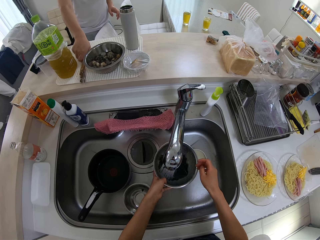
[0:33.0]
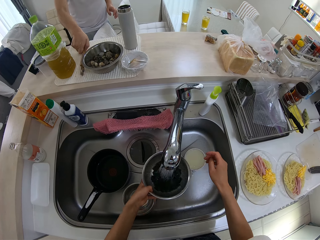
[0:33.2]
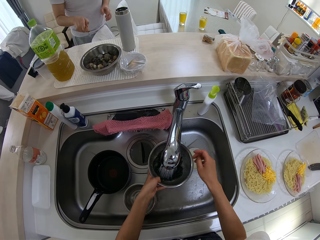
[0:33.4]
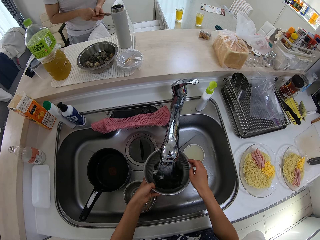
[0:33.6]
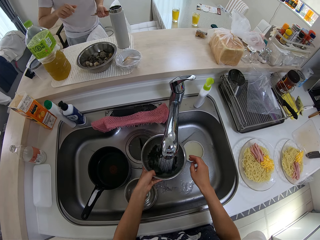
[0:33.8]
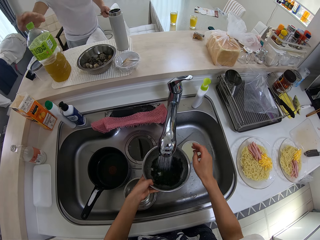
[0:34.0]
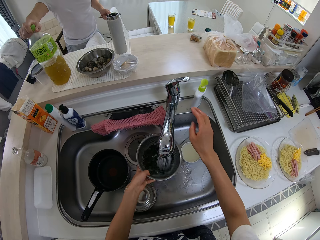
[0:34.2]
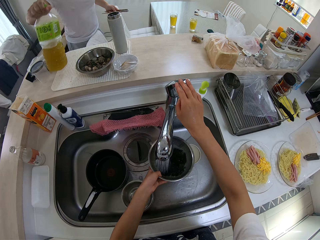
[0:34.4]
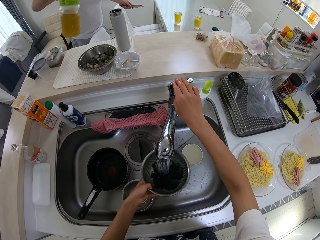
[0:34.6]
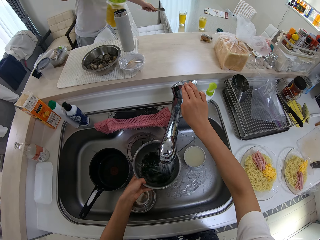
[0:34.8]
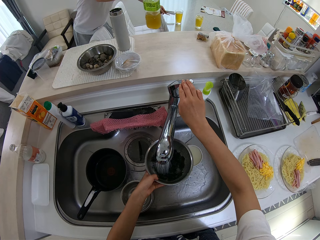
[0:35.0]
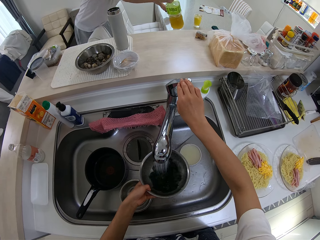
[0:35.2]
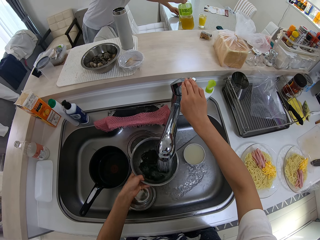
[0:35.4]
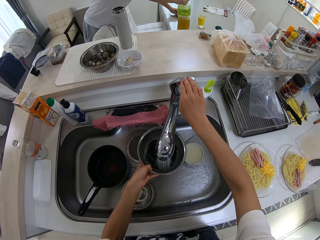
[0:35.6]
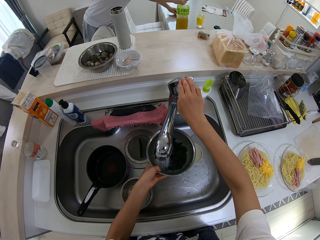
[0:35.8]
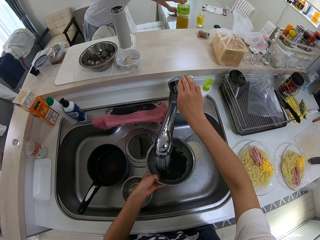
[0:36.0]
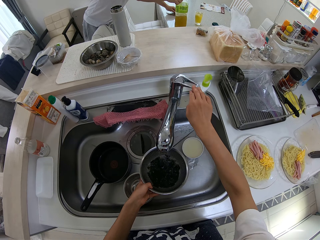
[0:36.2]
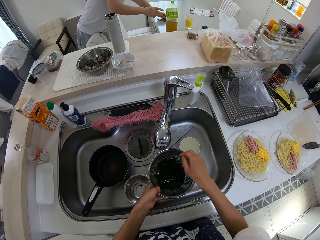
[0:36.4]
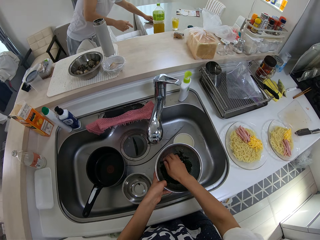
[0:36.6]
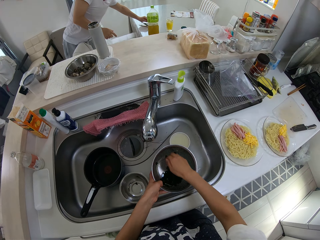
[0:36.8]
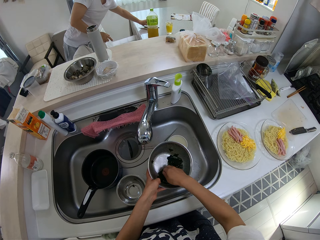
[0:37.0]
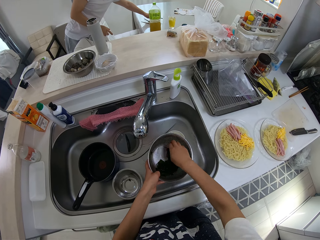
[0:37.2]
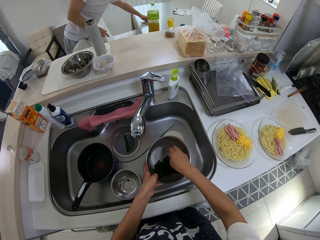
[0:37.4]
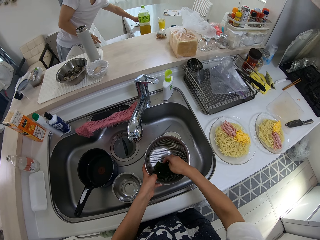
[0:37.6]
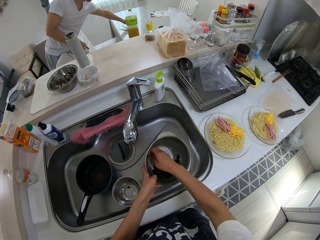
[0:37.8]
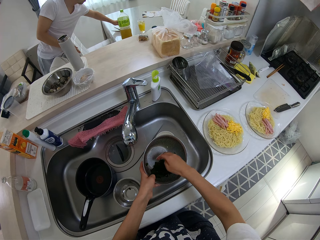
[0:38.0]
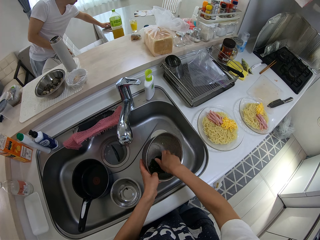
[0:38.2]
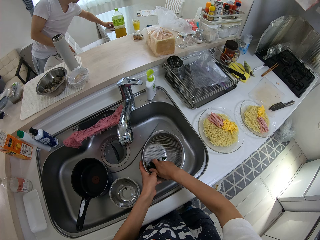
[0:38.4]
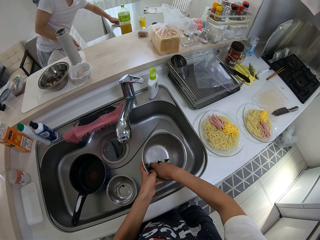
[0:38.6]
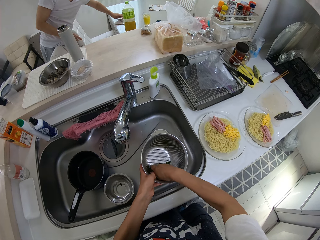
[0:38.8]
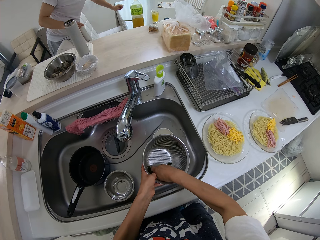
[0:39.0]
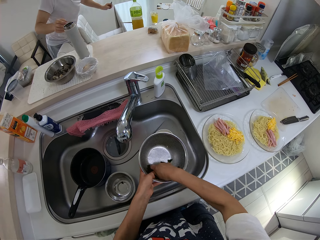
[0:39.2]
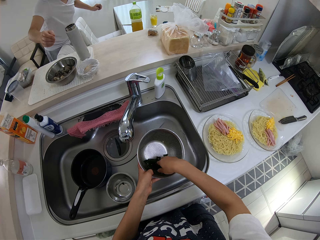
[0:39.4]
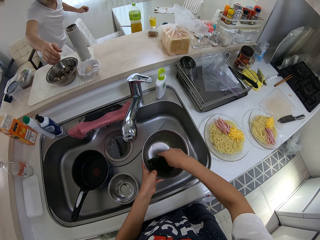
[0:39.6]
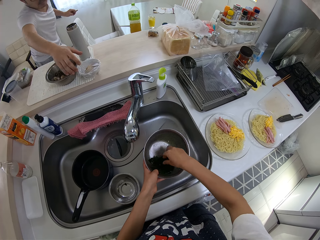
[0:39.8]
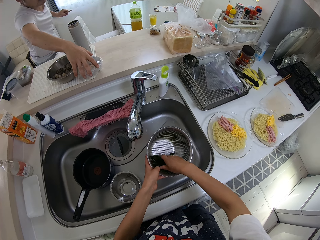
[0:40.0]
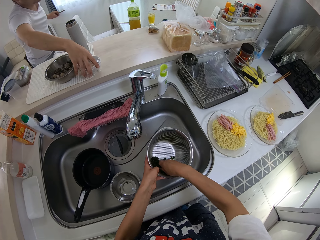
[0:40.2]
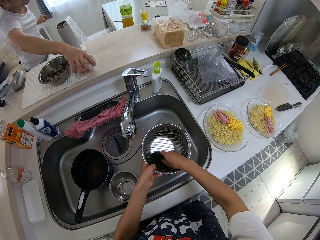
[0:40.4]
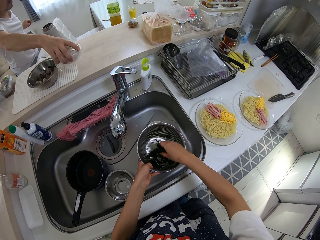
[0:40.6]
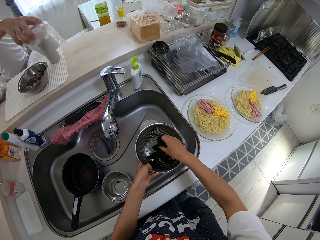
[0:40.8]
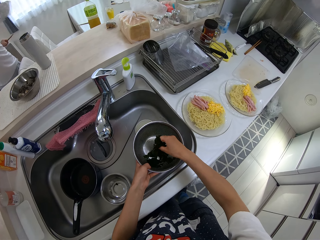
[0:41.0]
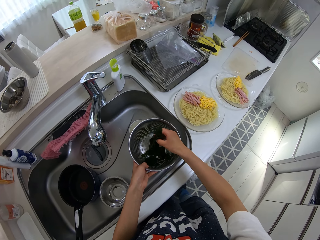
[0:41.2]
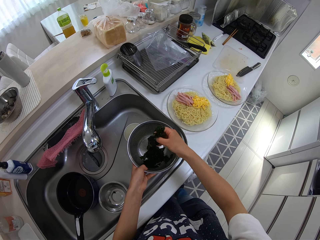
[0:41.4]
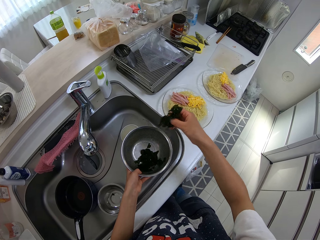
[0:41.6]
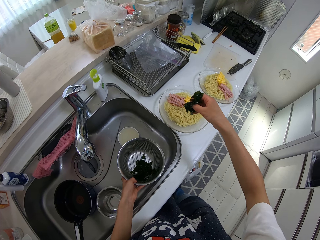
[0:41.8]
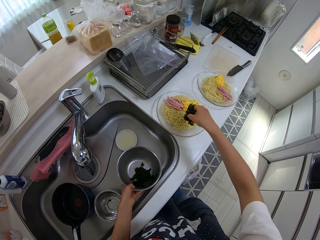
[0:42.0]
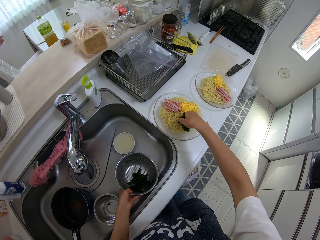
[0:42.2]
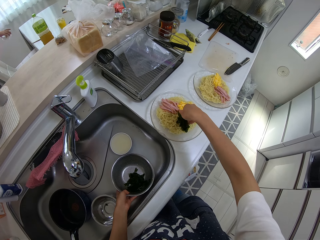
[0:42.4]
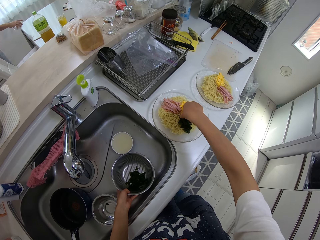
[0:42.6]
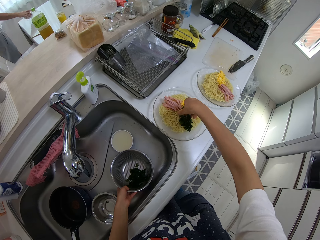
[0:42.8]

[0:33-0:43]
The camera wearer opens the tap. A person picks chopsticks from the table. The camera wearer sieves the food. The person picks a bottle. The camera wearer closes the tap. They inspect the food on the strainer bowl. They mix the vegetable in the sieve. The person picks a bowl. The camera wearer picks the food on the strainer bowl into the bowl. They serve the food on the plate.

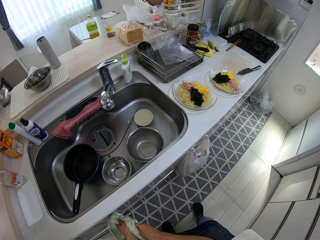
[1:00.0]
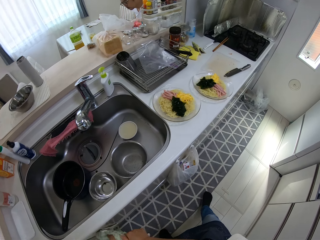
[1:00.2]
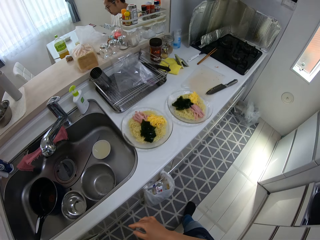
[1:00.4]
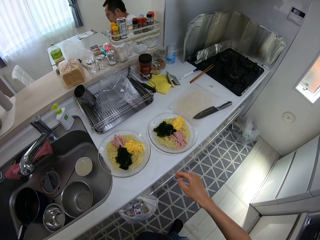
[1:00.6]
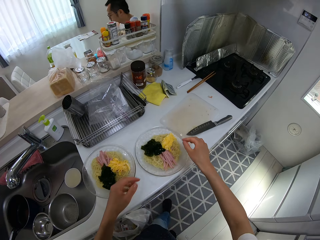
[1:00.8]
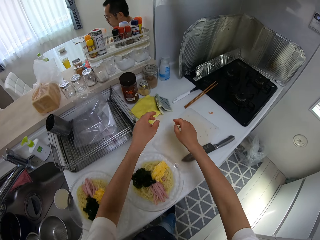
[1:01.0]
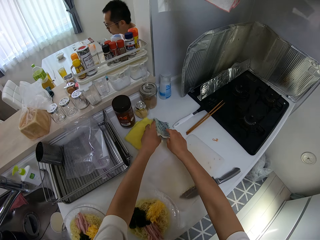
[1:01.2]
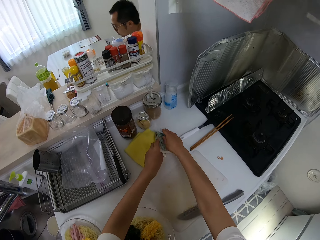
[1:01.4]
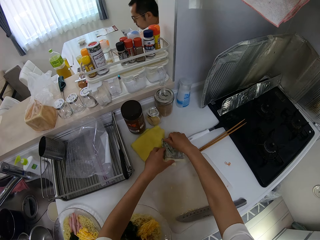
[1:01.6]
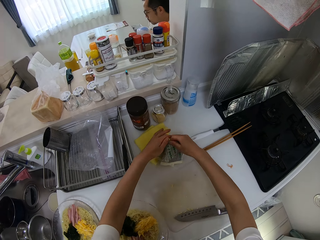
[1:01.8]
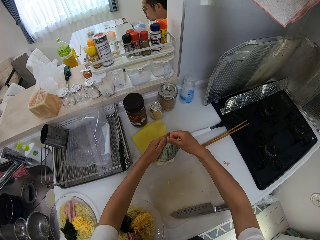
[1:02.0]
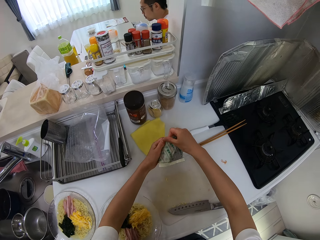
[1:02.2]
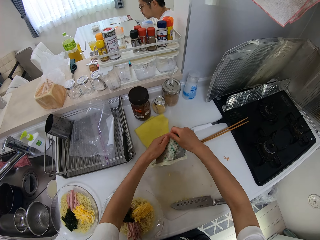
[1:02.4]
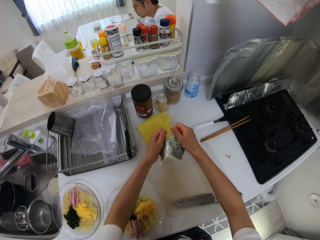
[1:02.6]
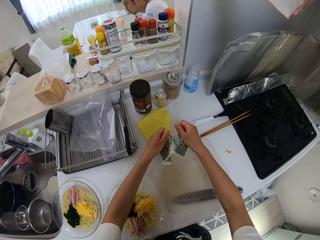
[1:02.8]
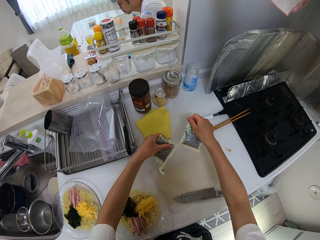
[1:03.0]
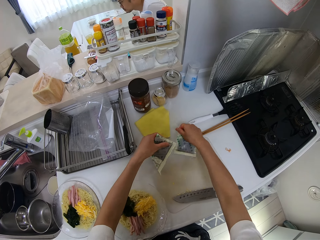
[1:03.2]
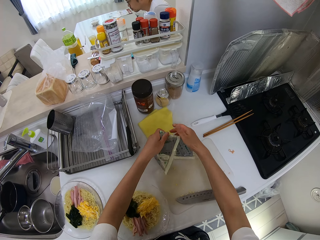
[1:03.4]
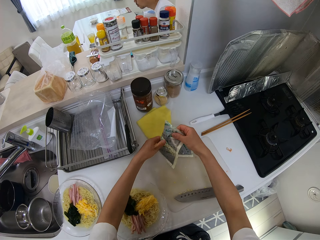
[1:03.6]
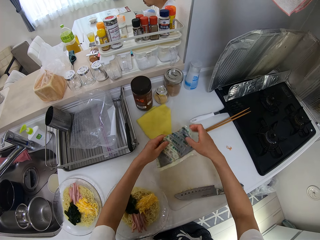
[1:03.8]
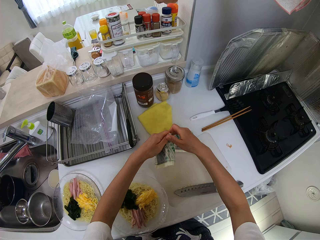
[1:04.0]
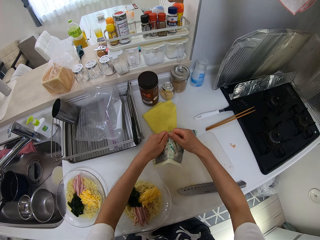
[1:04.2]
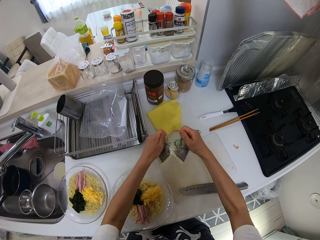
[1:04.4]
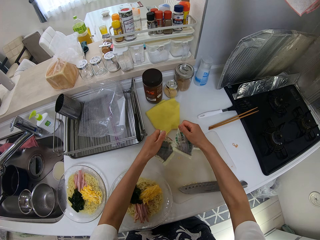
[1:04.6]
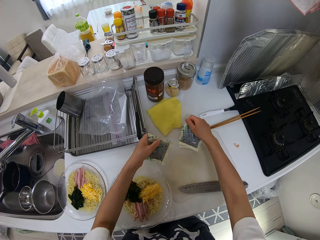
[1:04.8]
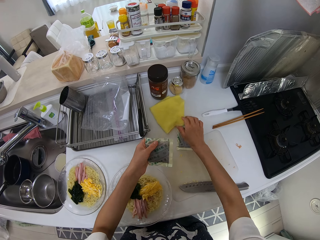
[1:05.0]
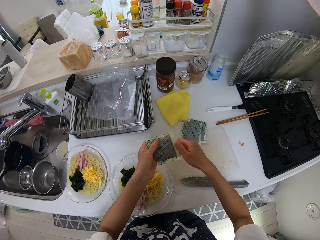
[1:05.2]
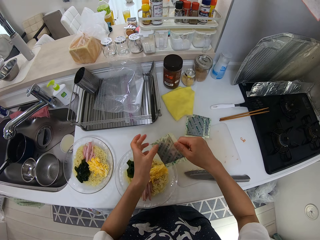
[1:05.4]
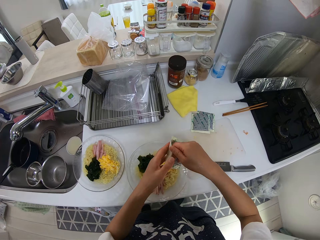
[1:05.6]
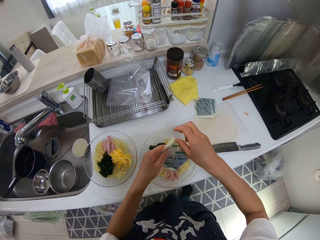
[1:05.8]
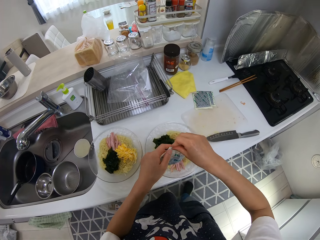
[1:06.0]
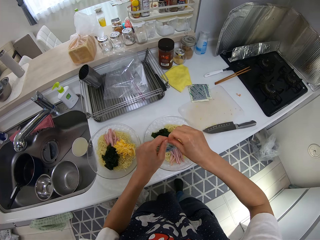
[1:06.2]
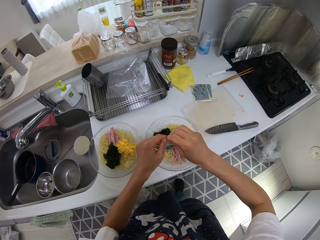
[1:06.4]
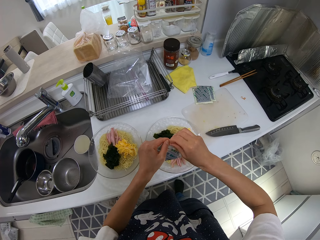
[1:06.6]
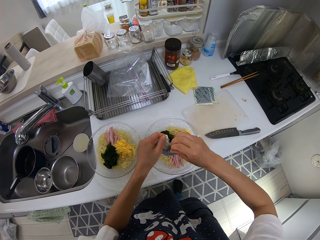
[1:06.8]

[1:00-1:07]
The camera wearer wipes her hand on a towel. She picks a bag or sachet on the countertop. She separates the sachets. She tears the bag. She places the bag on the countertop. She tears the bag. She places the bag on the countertop. She stares at the bag.

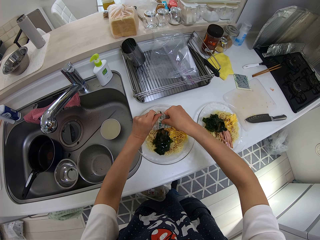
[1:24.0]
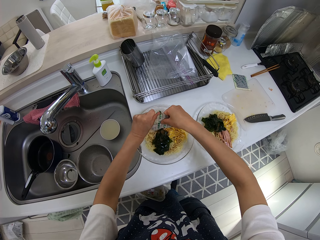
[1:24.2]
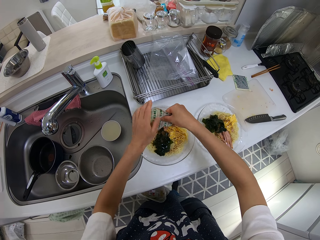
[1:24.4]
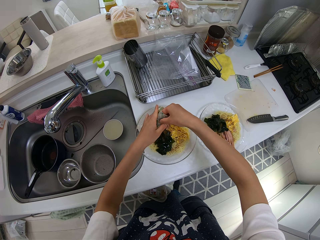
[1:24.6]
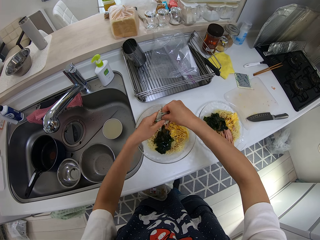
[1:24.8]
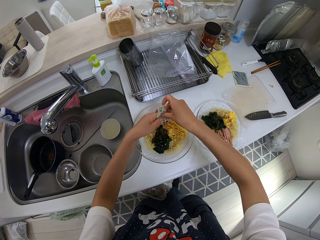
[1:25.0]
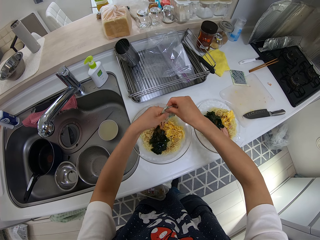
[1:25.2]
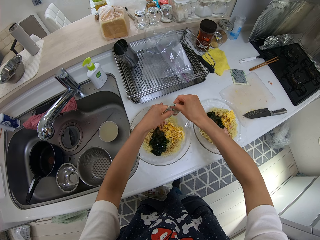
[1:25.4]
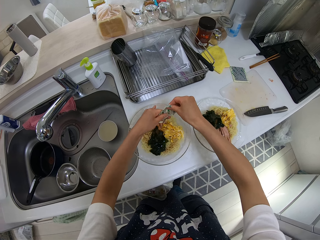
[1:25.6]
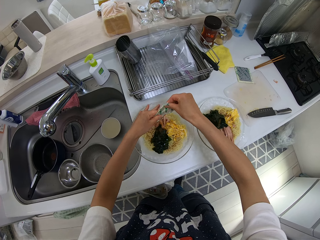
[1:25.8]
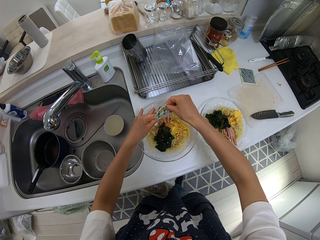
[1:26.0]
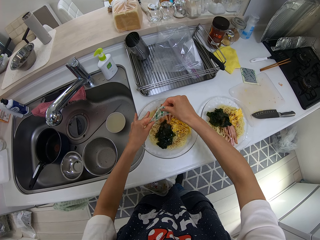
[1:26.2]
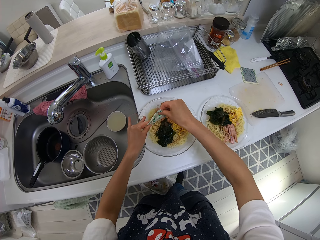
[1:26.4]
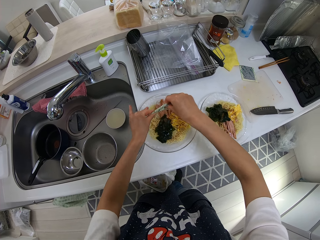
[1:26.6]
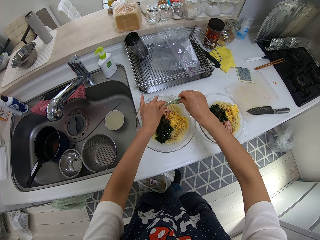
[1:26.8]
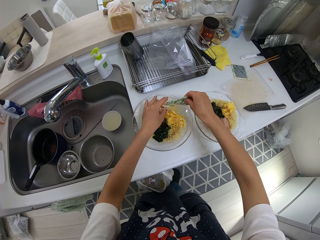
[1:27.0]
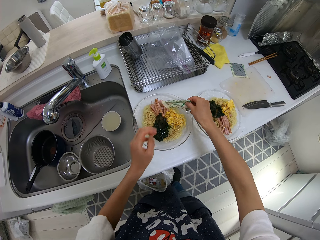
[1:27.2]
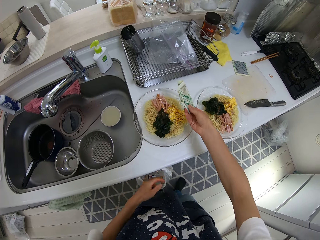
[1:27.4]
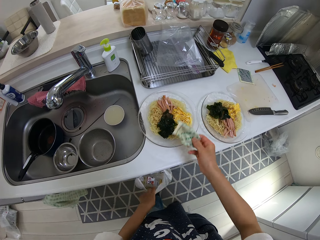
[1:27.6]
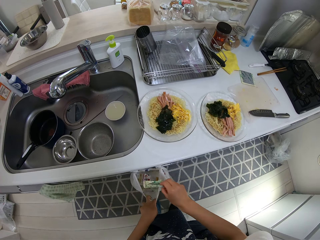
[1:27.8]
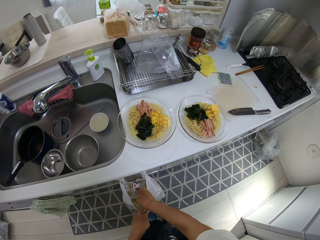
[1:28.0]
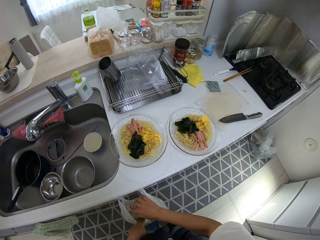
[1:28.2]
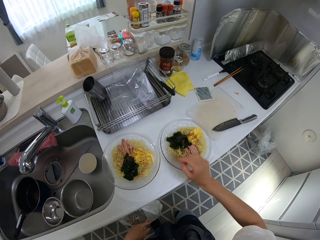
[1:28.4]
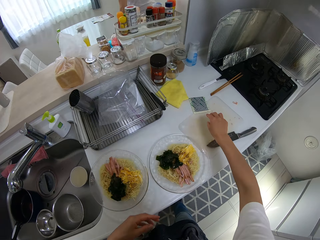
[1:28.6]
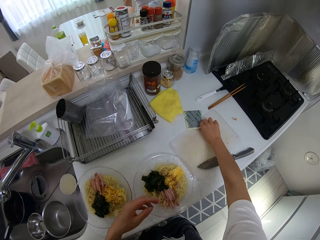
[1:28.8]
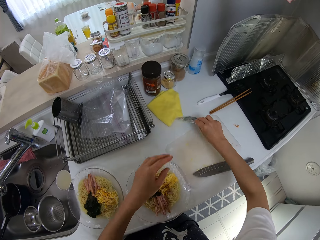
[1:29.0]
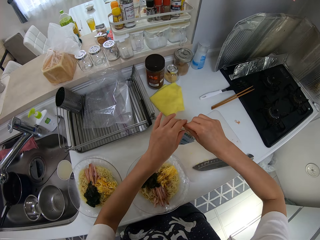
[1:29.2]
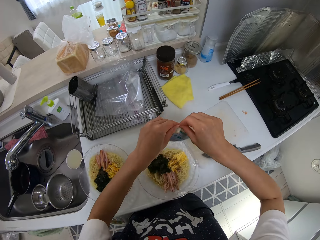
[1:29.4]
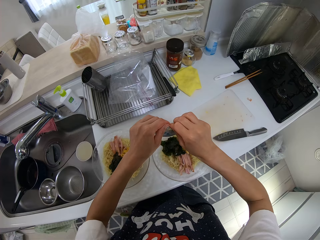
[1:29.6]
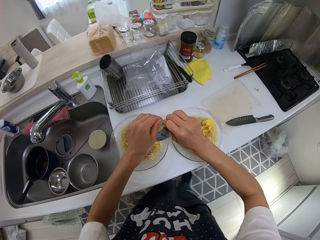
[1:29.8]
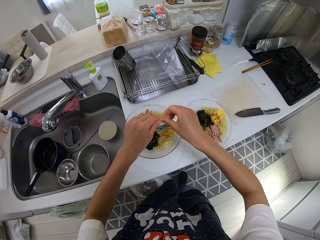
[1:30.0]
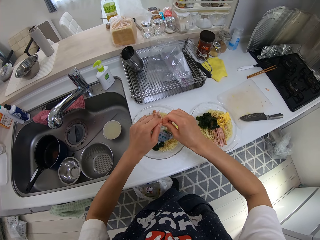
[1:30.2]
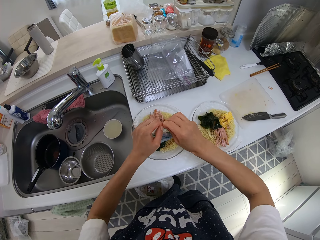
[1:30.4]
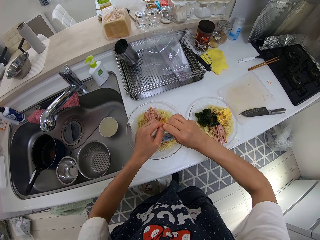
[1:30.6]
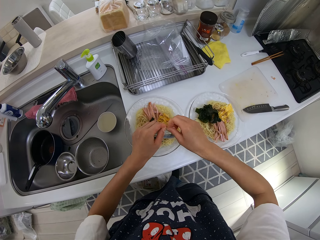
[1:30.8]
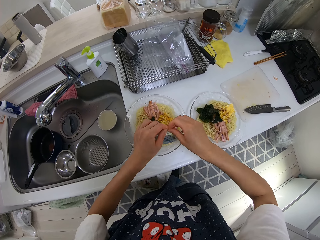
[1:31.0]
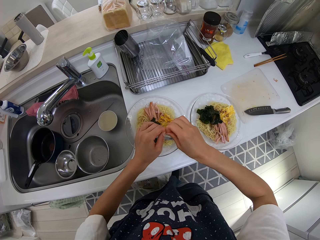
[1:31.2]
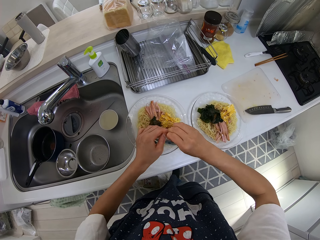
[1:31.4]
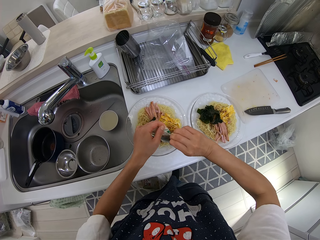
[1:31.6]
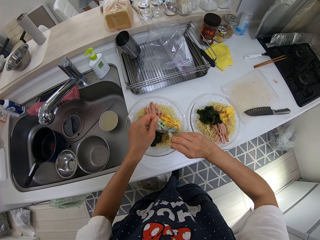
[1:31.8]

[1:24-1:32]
The camera wearer pours sauce on the food. They throw the bag or sachet in a trash can. They pick a bag on the countertop. They tear the bag. They open the sachets.
